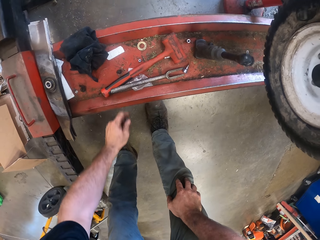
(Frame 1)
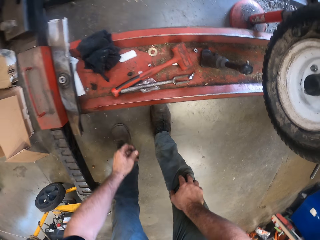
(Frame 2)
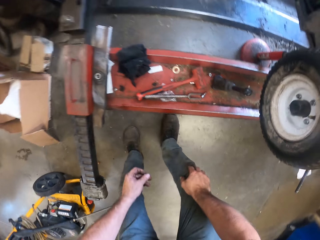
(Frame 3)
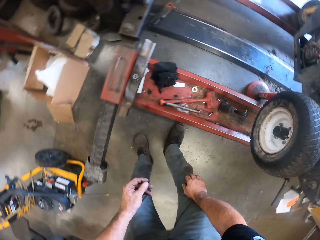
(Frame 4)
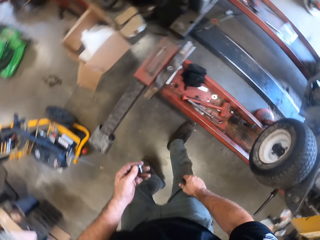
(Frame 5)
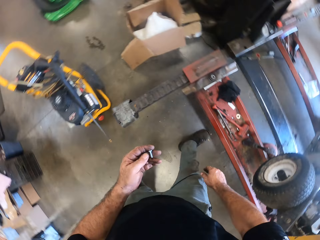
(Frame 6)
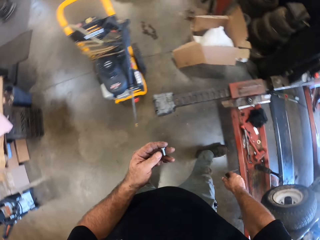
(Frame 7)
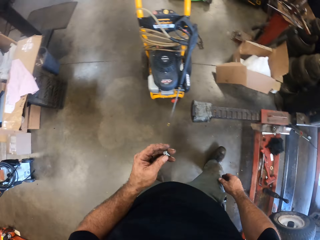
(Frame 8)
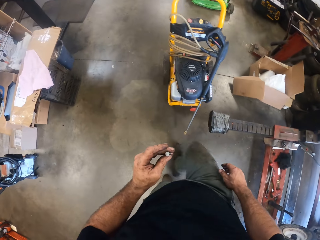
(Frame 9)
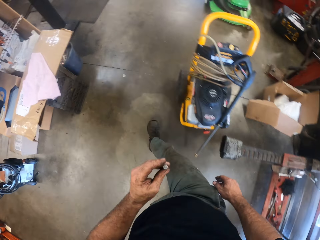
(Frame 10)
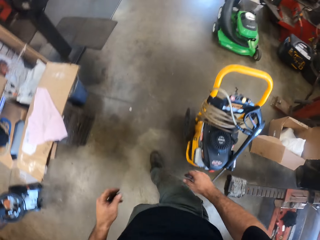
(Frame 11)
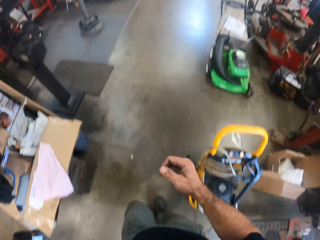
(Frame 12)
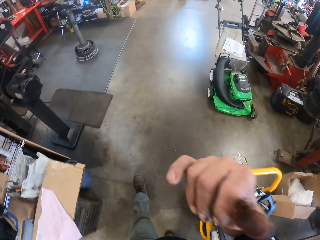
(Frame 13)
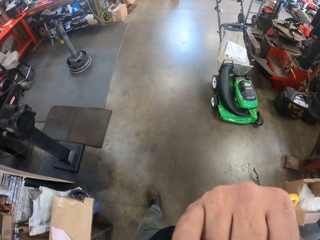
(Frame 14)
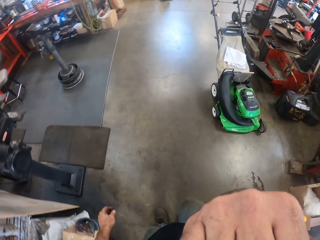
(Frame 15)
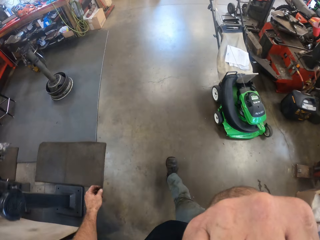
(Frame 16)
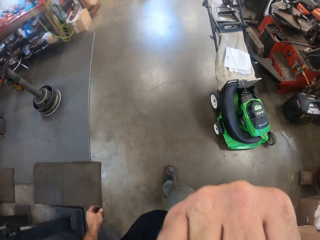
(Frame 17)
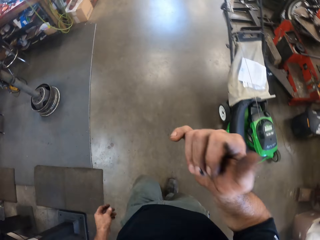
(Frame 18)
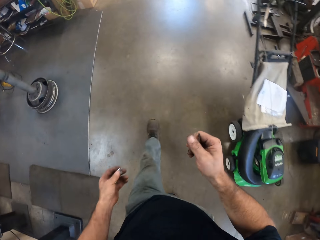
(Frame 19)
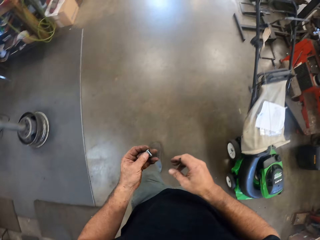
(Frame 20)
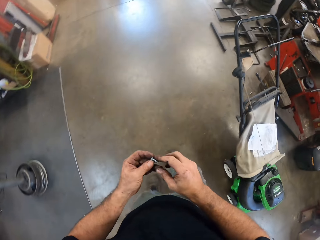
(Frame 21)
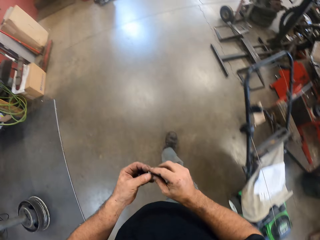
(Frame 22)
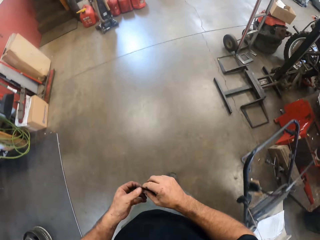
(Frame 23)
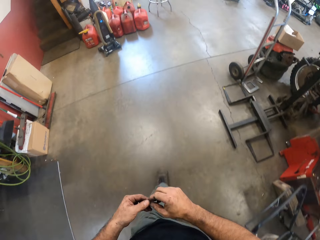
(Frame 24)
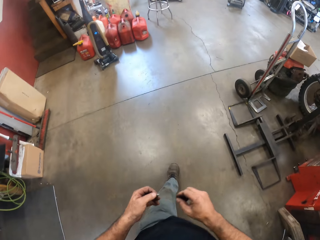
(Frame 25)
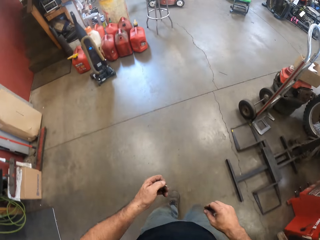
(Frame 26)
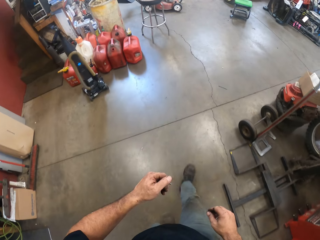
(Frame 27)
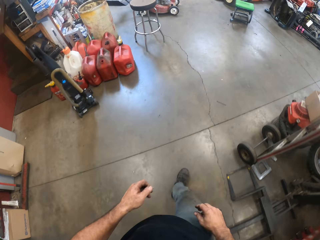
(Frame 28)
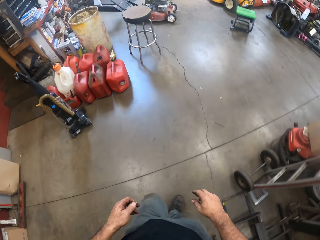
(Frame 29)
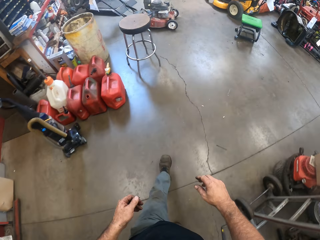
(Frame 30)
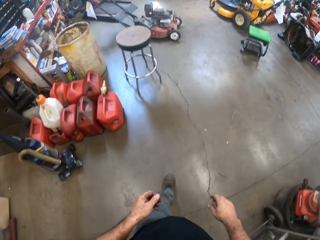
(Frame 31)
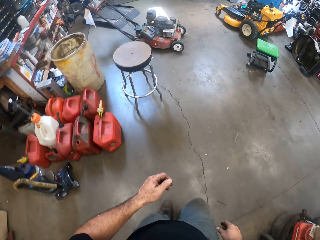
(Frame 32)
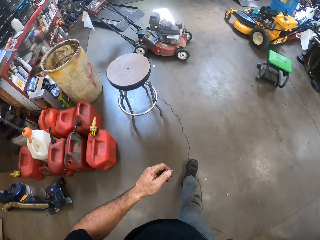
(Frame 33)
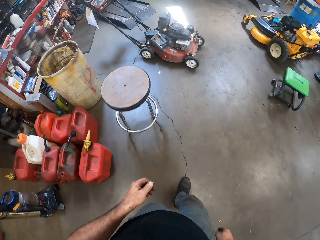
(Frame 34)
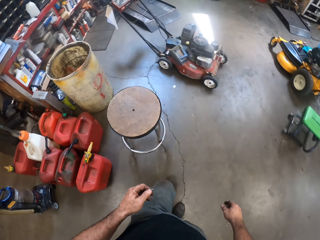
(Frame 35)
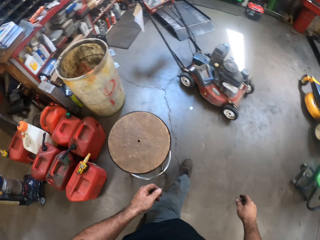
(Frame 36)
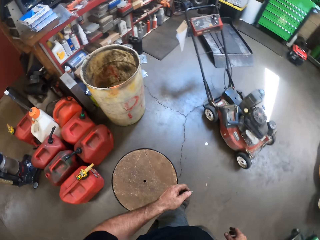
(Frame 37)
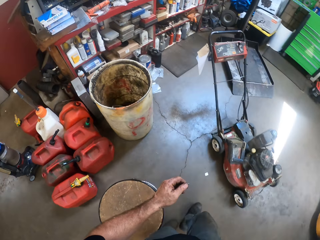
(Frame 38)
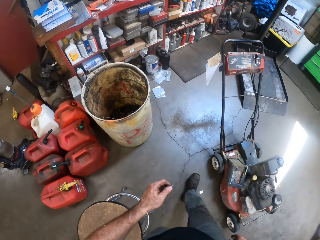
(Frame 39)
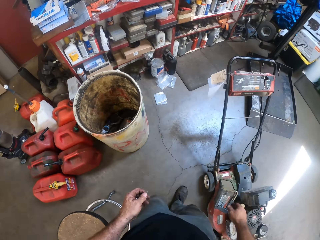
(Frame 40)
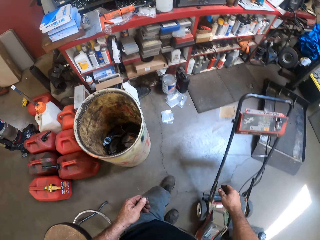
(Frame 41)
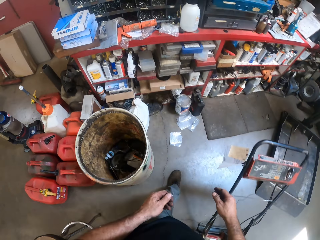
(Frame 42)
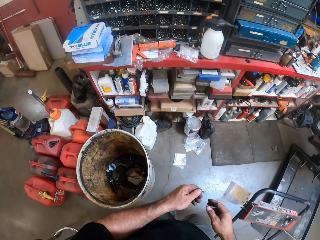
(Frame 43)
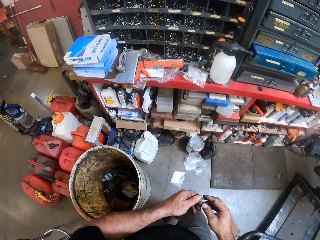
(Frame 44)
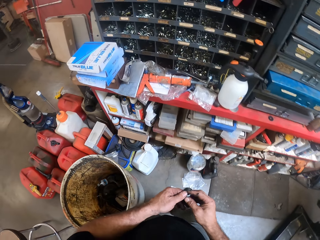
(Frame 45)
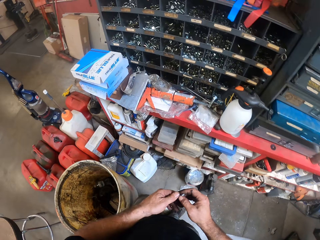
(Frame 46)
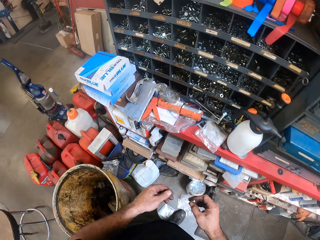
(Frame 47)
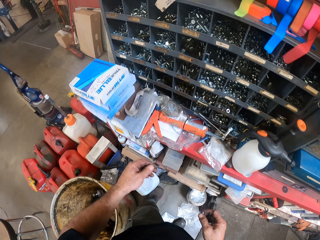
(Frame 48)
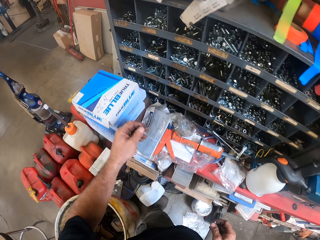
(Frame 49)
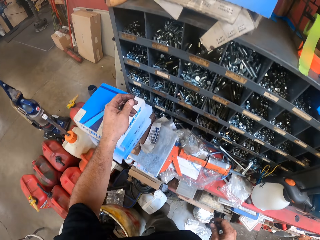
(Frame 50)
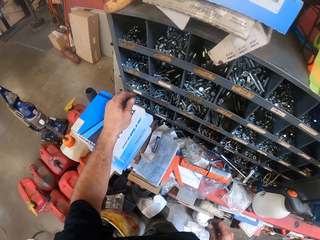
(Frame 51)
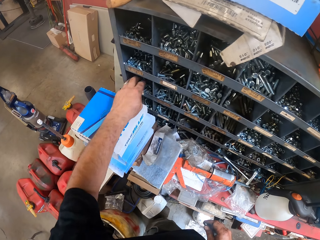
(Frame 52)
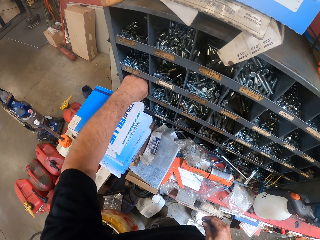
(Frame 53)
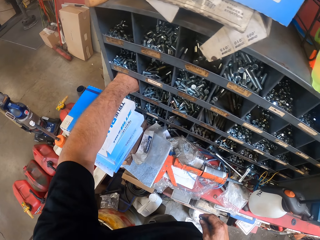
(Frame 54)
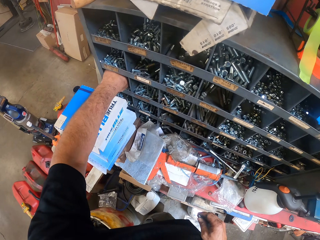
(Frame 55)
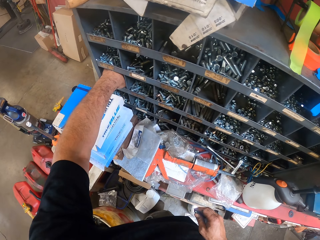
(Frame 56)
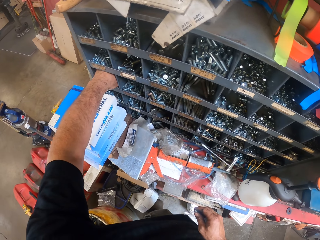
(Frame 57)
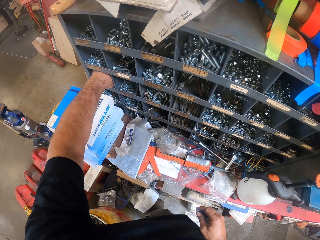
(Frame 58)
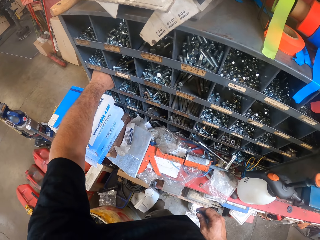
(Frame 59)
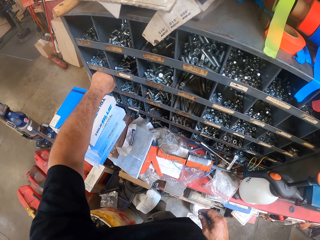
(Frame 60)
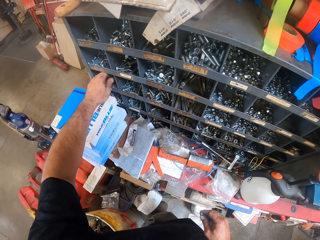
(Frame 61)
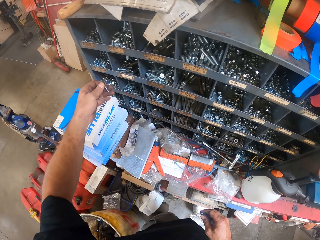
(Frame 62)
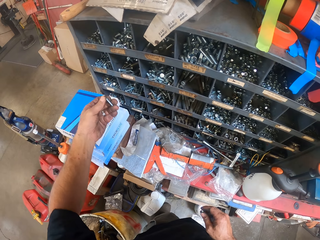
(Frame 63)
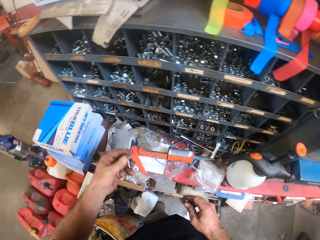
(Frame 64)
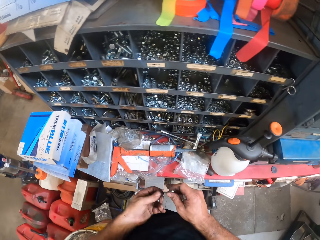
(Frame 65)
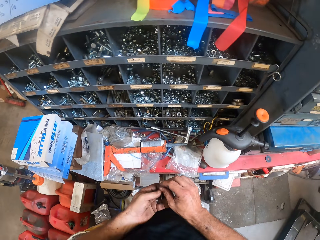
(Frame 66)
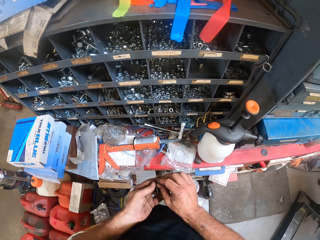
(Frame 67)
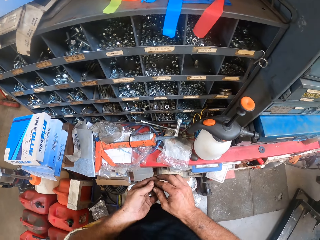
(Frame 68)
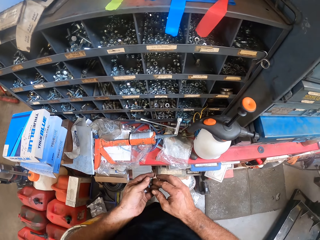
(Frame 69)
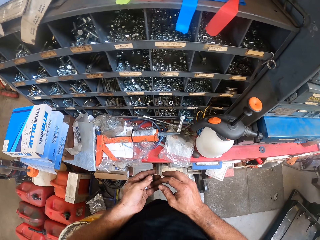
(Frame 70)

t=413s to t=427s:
The camera wearer walks around. He wipes his face. He picks up another nut or iron nail from a shelf with his left hand.

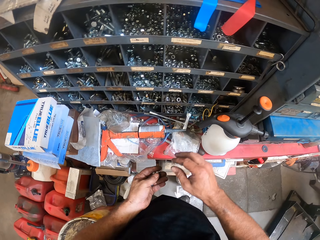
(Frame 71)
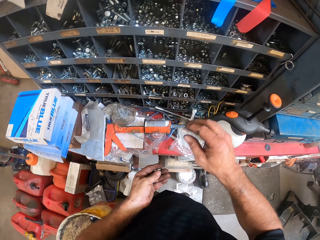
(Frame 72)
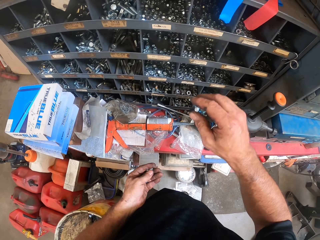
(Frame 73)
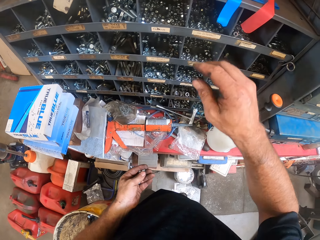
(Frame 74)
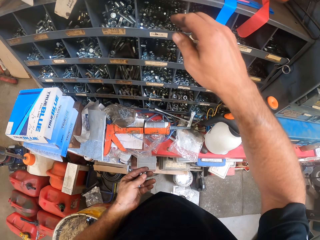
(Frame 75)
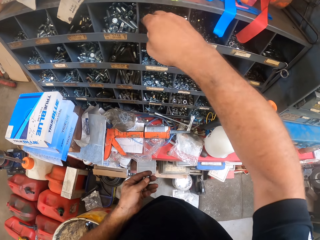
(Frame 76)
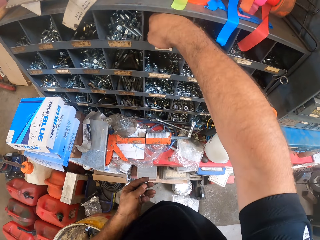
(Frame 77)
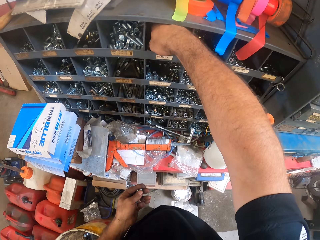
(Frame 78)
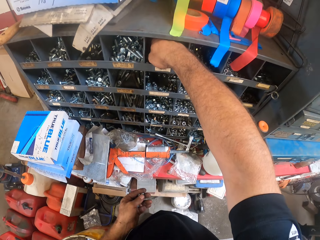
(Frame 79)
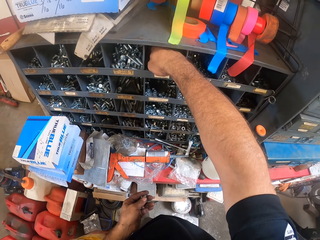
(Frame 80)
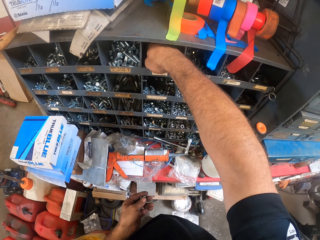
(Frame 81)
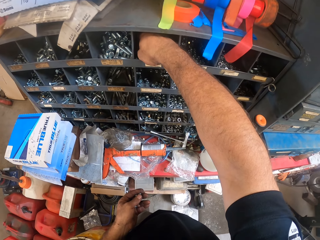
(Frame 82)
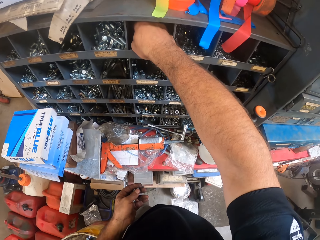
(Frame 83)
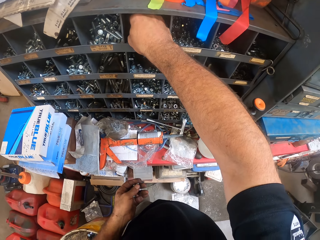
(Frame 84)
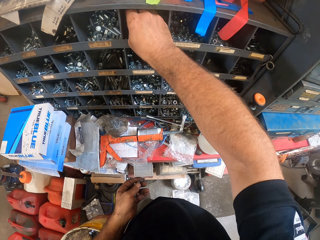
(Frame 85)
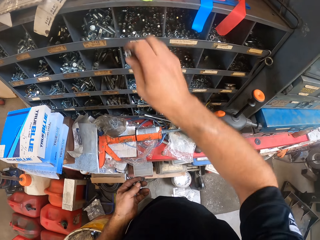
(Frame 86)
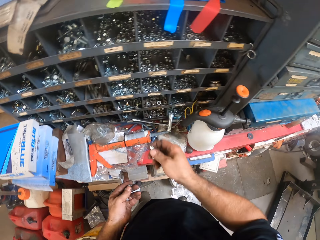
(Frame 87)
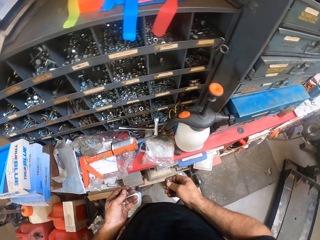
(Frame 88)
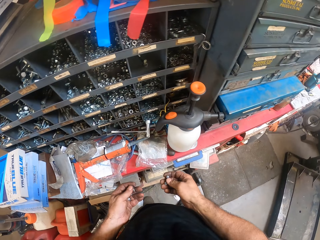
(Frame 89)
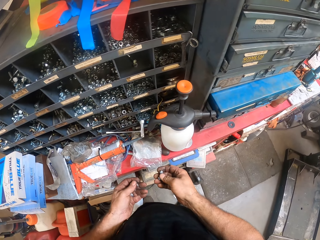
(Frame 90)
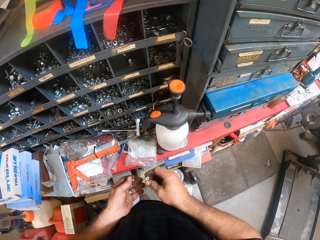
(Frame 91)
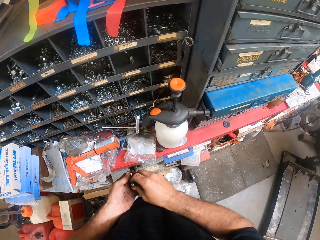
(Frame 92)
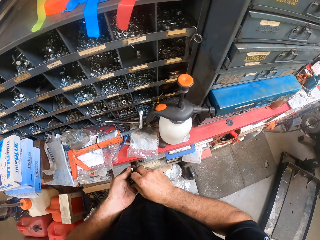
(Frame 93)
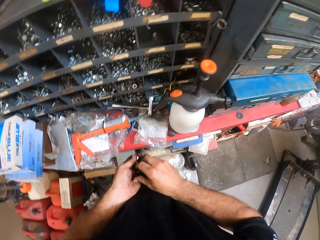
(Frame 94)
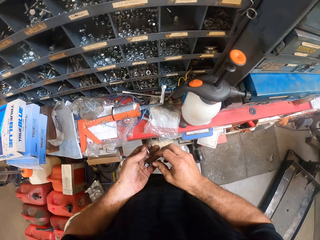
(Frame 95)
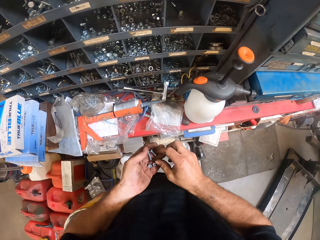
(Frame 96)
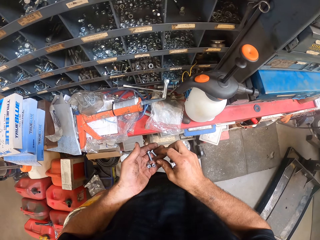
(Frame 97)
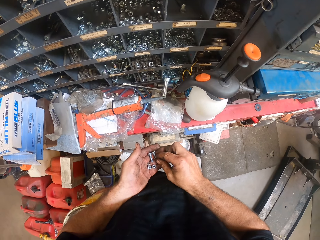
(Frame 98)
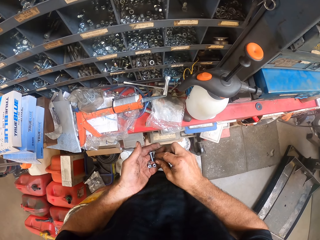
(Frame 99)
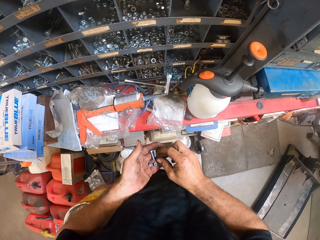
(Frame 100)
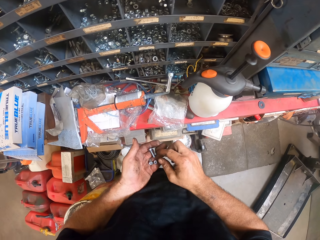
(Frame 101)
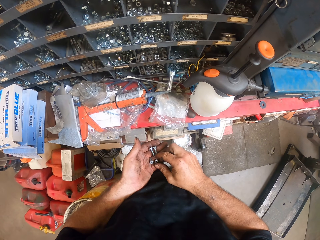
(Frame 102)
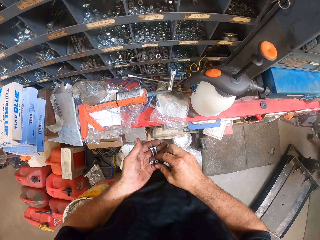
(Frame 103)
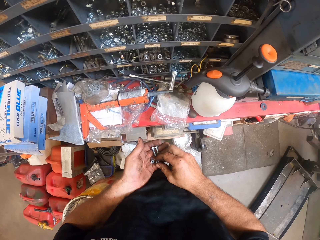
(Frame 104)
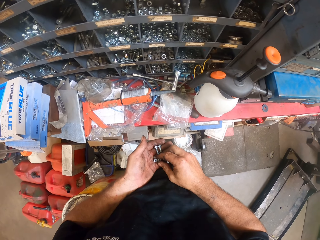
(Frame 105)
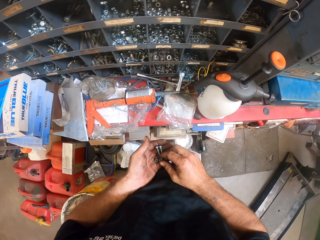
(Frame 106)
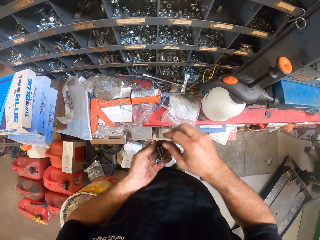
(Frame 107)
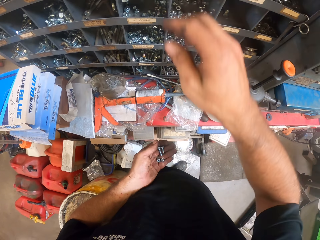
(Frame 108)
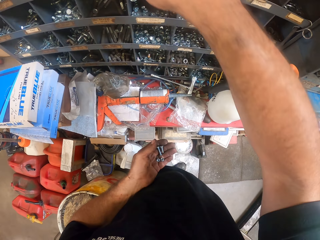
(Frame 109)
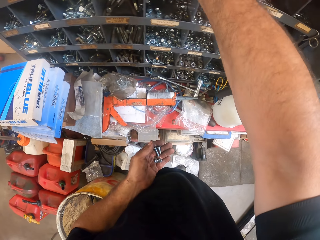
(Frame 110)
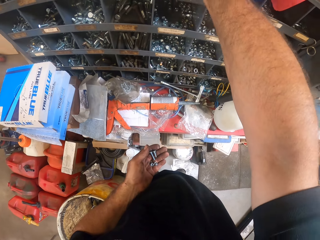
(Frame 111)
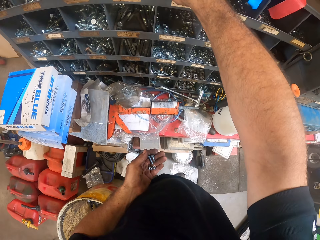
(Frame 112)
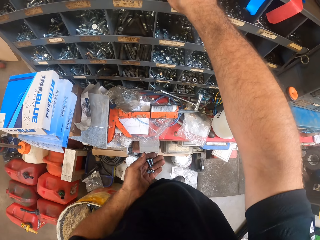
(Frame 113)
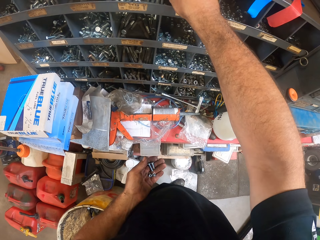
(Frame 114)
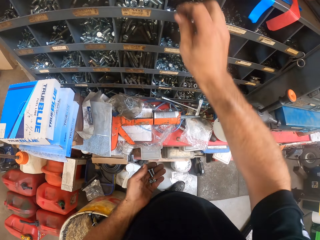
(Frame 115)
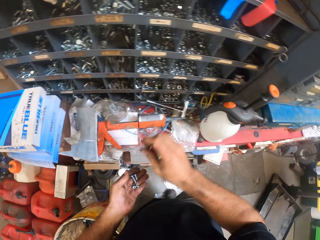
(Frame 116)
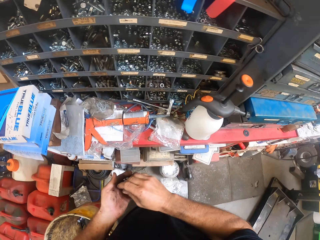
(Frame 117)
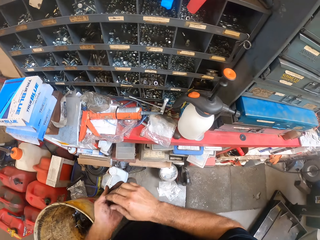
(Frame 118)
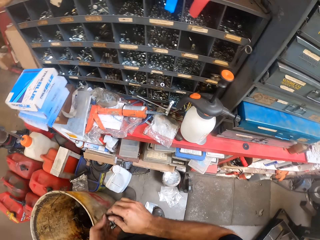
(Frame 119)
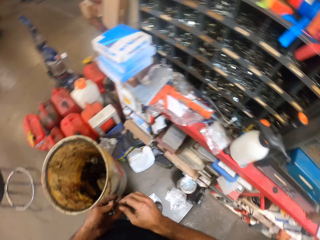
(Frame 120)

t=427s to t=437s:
The camera wearer packs some bolts from the shelf with his right hand. He pours the bolts in his right hand to his left hand. He looks at the iron nails in the hand. He picks up an iron nail from the shelf.
